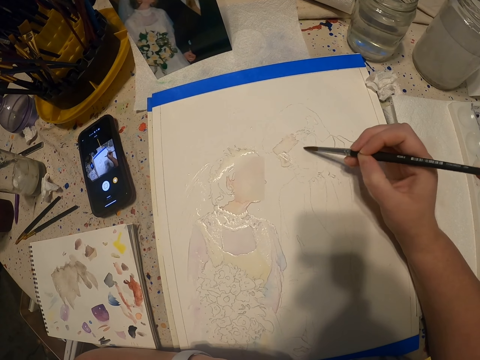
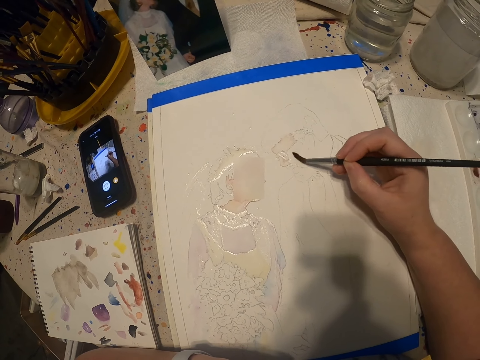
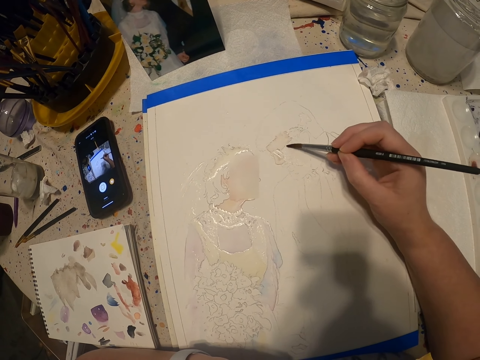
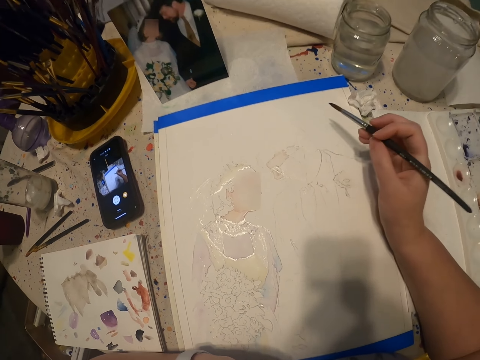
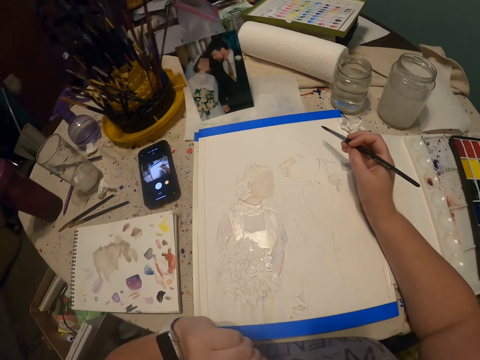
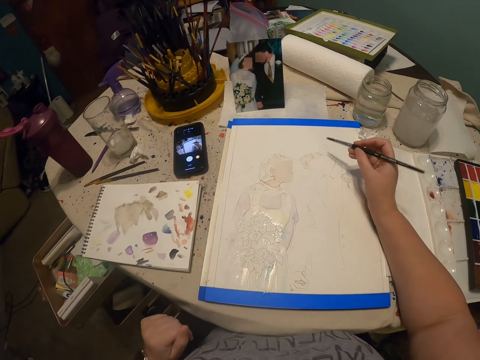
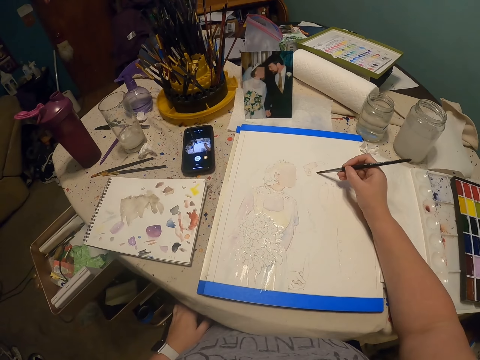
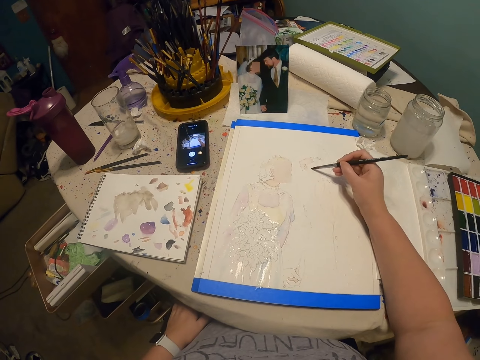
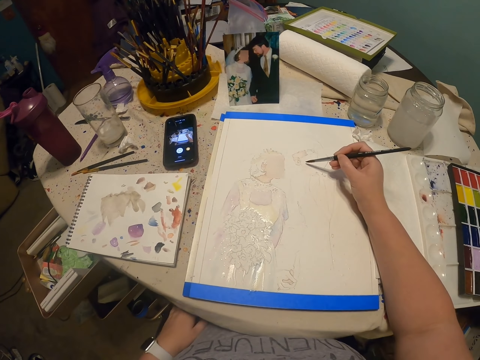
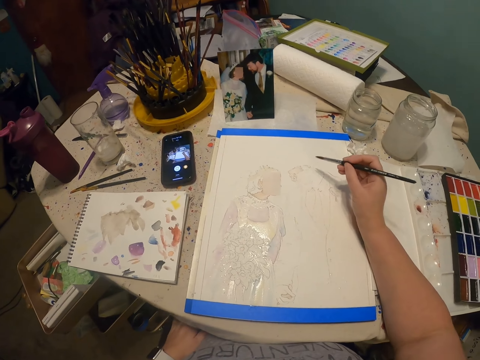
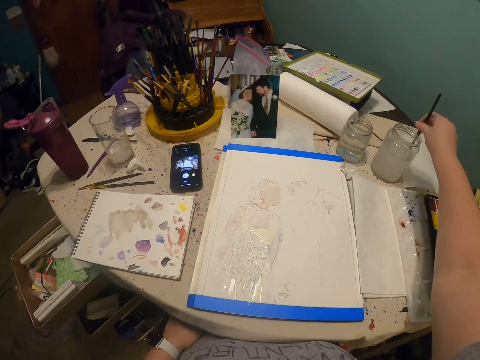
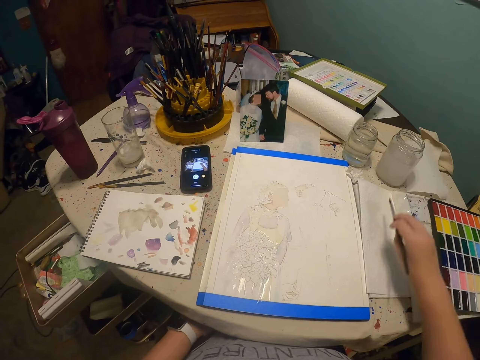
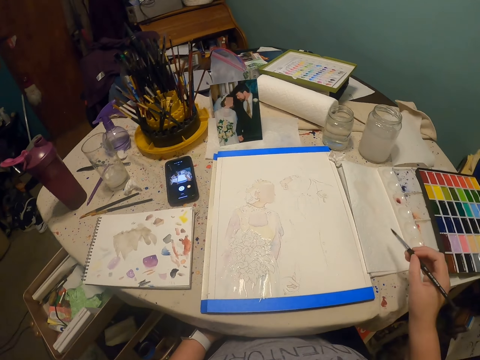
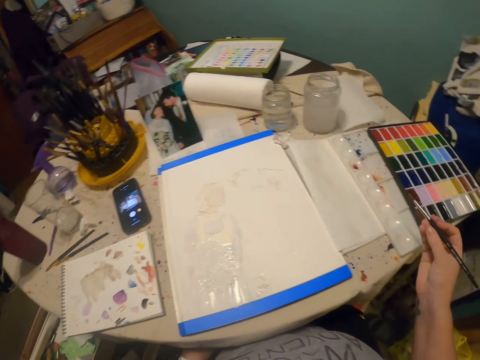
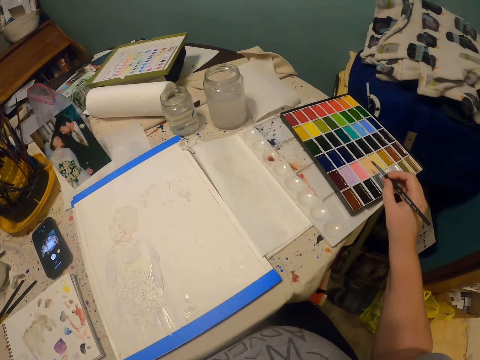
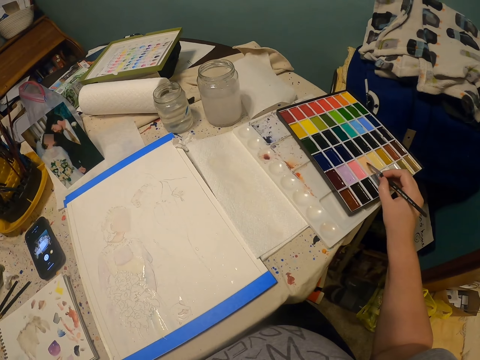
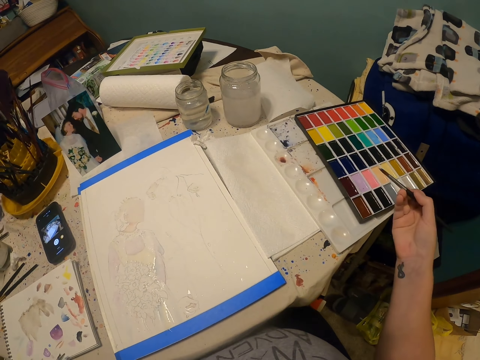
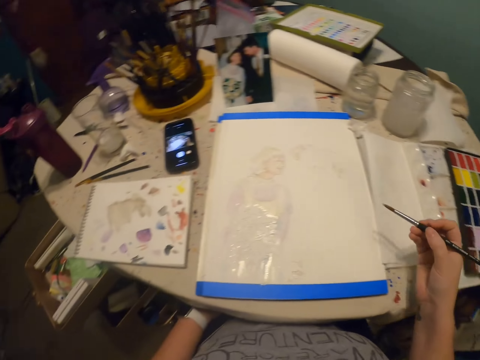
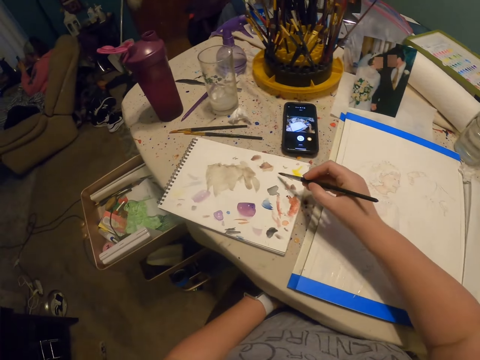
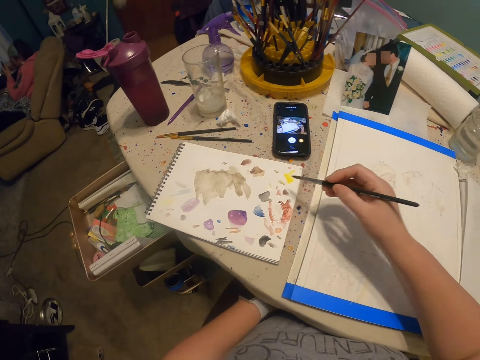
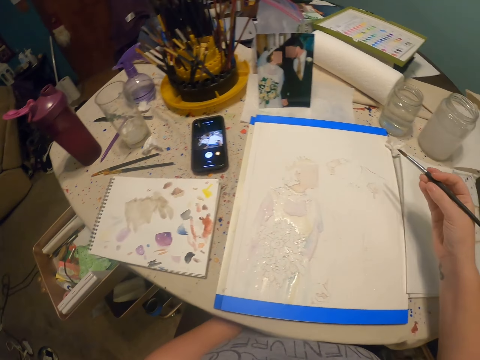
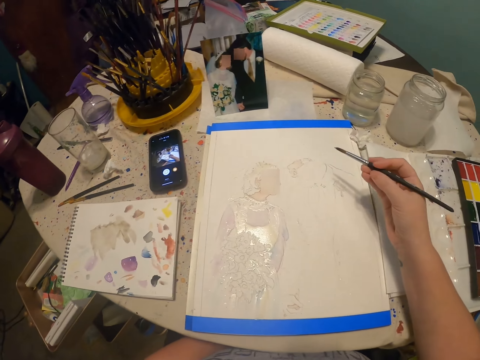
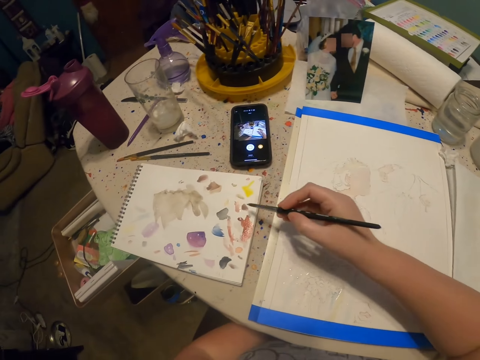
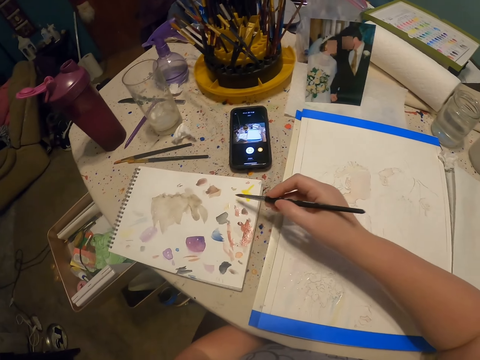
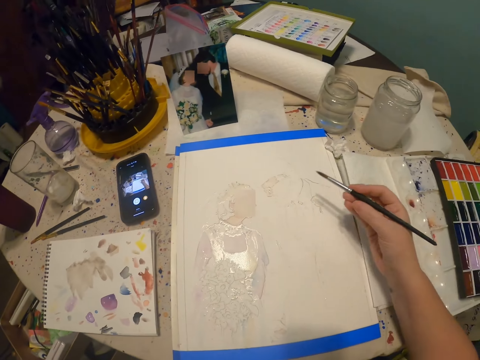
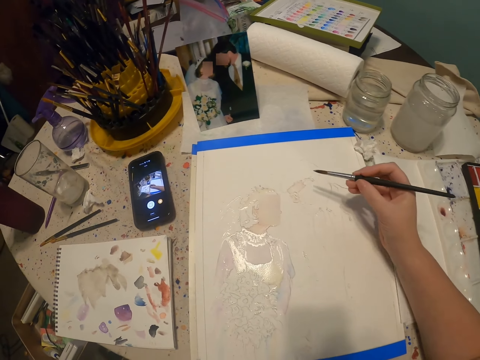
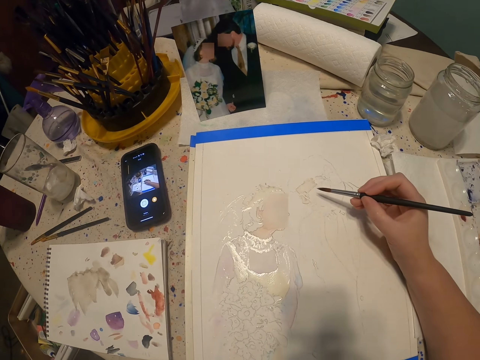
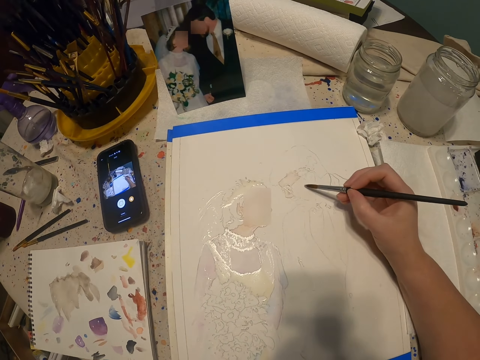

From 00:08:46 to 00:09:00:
The camera wearer moves the hand. They stare at the drawing. They paint with the paint brush. They dip the paint brush in water. They rub the paint brush on the paper. They rub the paint brush on the paint. They rub the paint brush on the book. They move the hand. They rub the paint brush on the book. They paint the drawing with the paint brush.

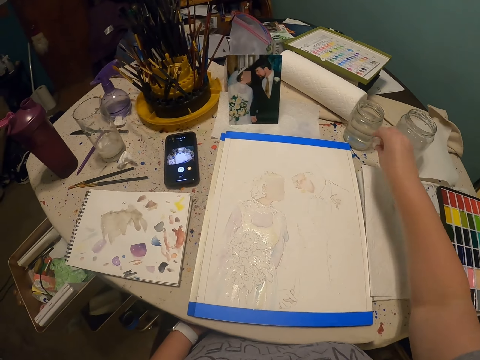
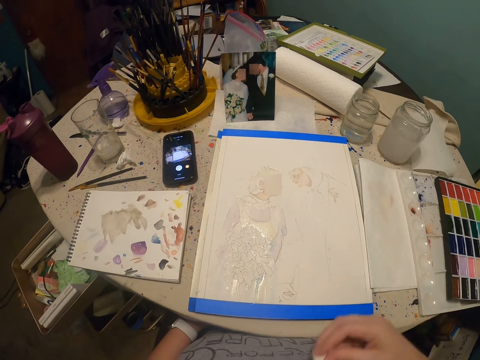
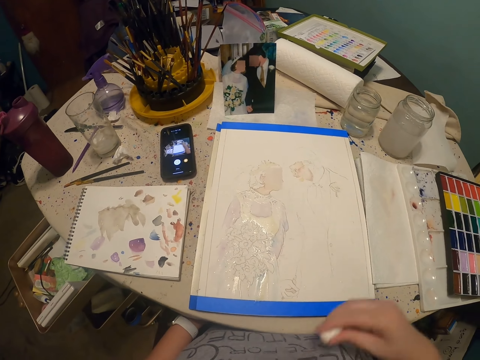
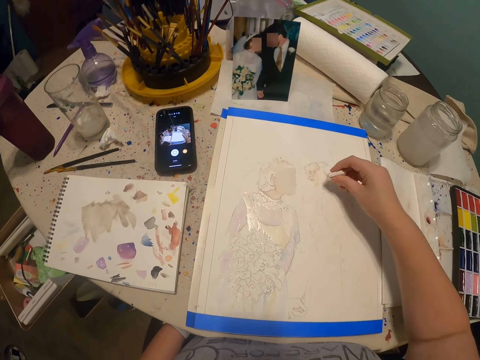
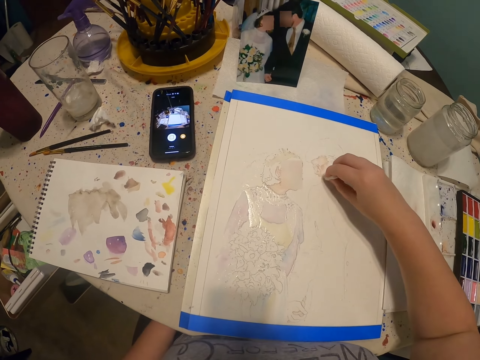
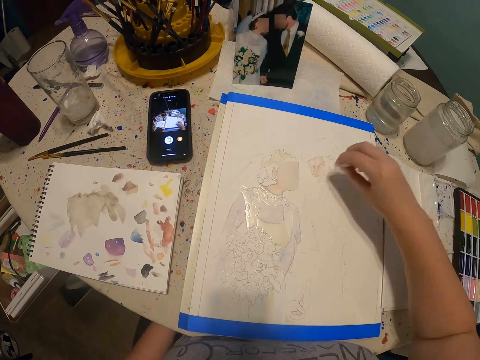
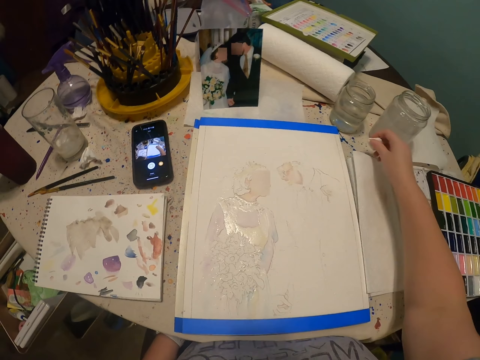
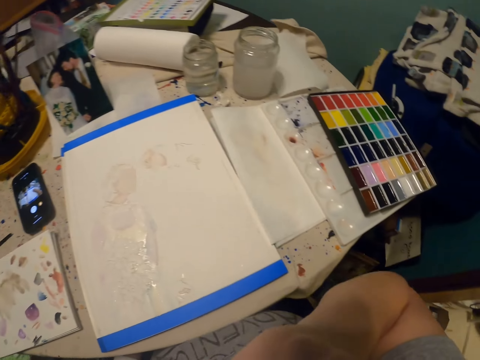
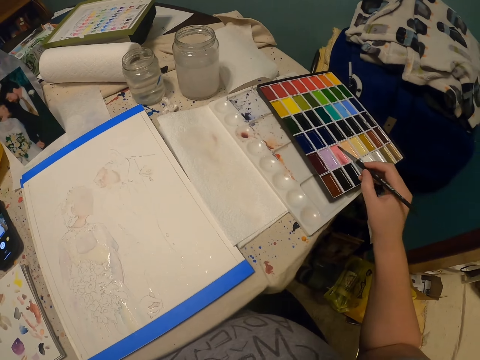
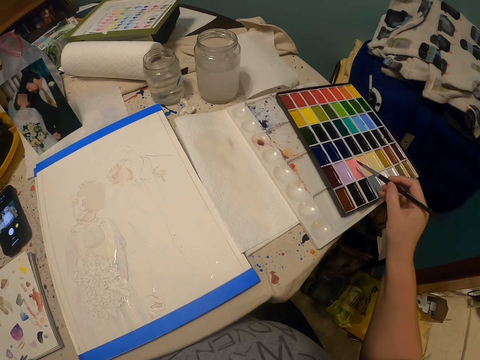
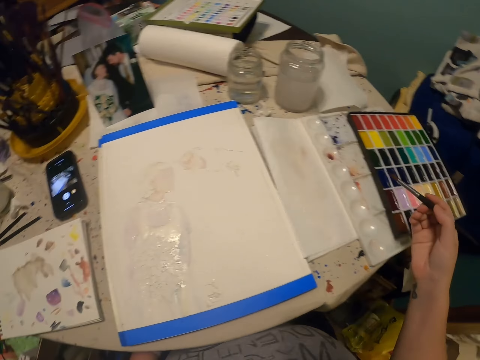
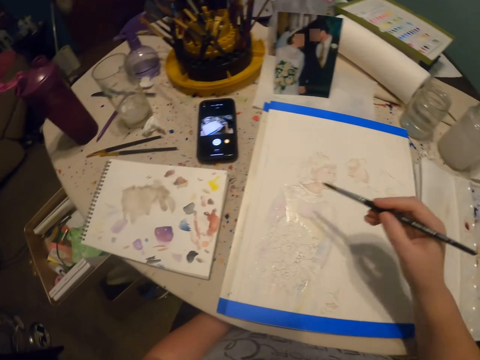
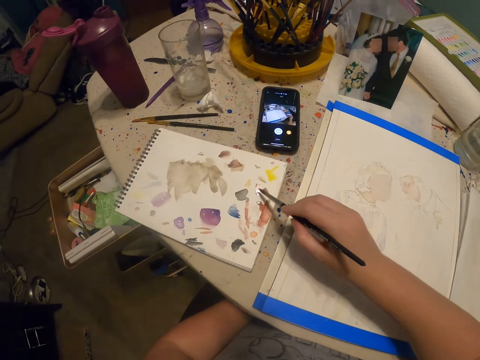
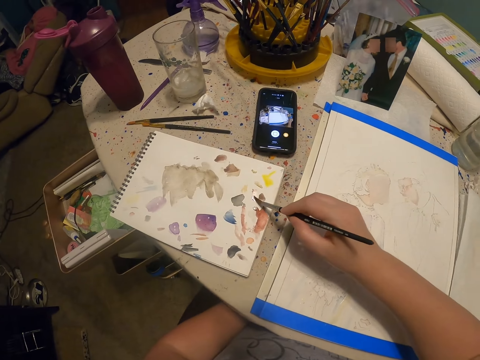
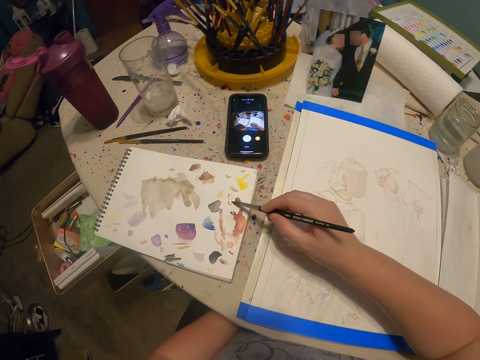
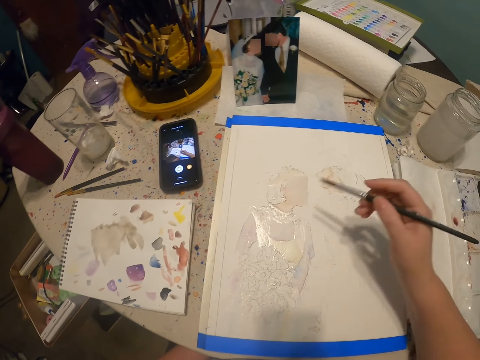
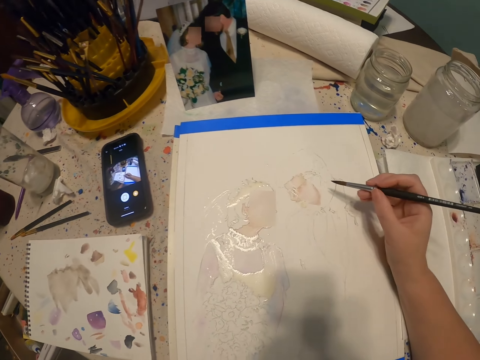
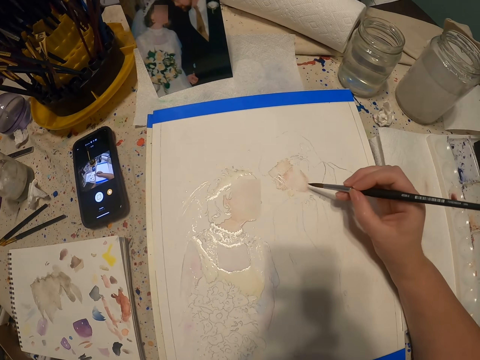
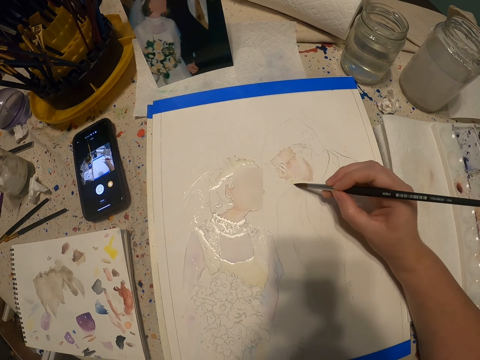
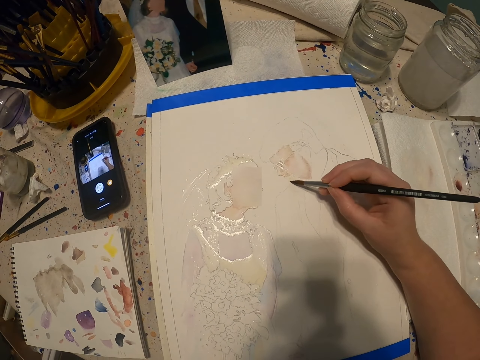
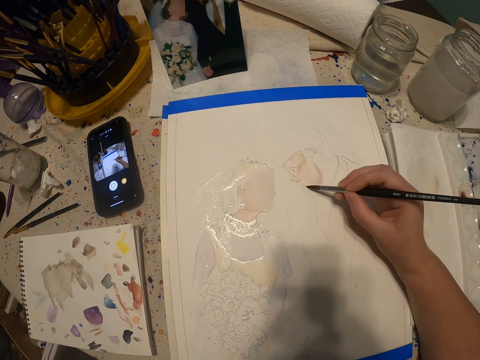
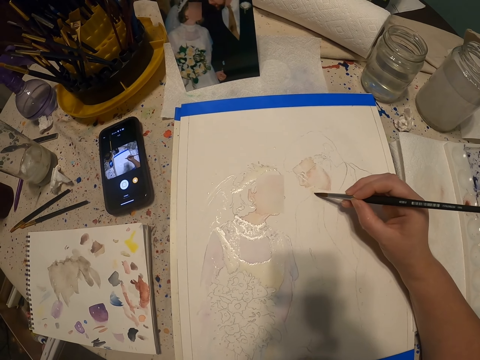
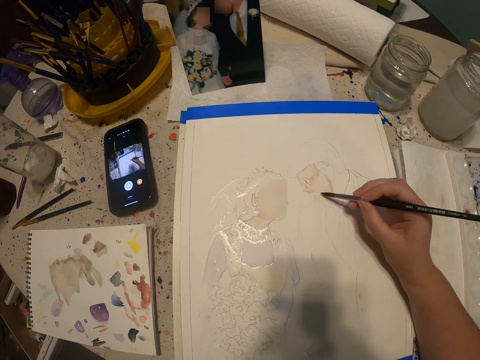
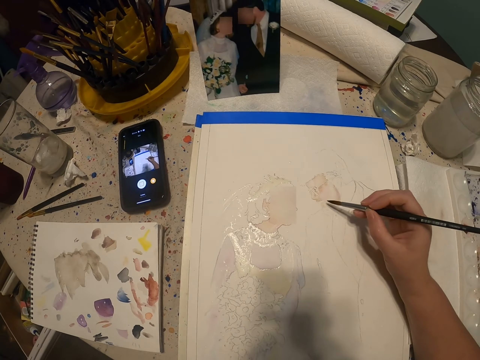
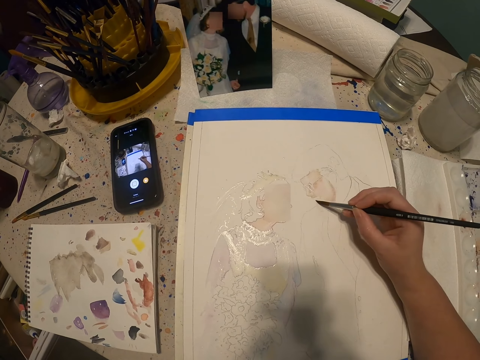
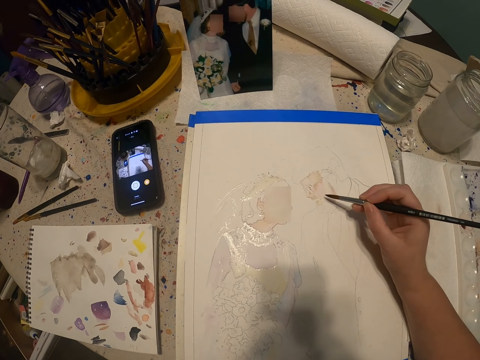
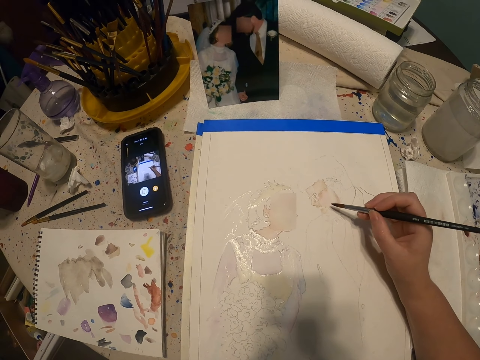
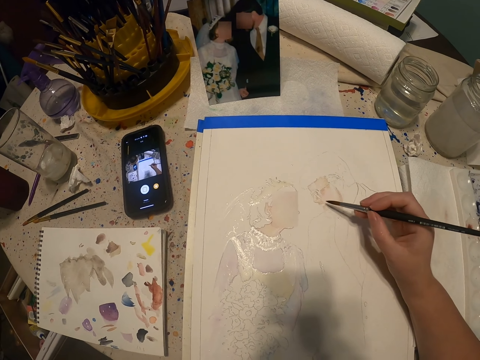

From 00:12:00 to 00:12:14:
The camera wearer touches the tissue. They wipe the paint with the tissue. They put the tissue on the table. They take the paint brush. They rub the paint brush on the paint. They rub the paint brush on the book. They paint the drawing with the paint brush.
